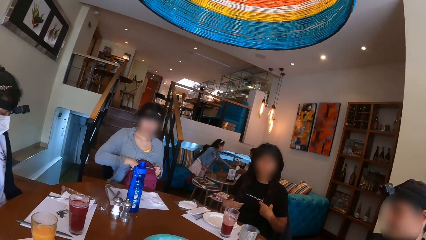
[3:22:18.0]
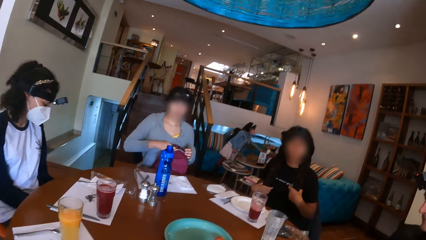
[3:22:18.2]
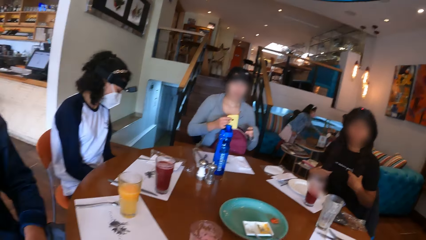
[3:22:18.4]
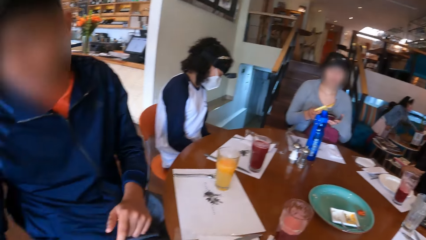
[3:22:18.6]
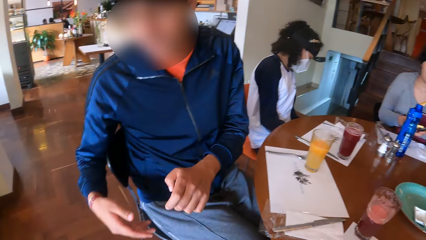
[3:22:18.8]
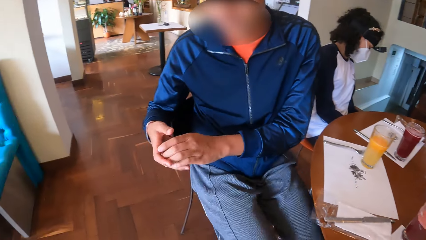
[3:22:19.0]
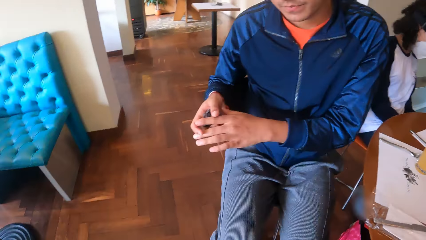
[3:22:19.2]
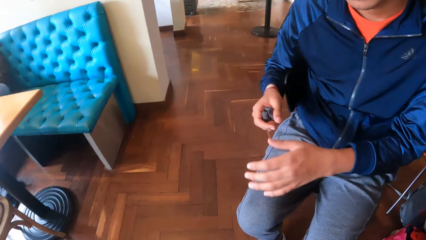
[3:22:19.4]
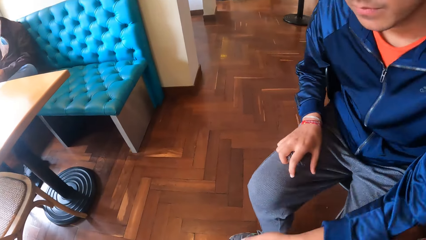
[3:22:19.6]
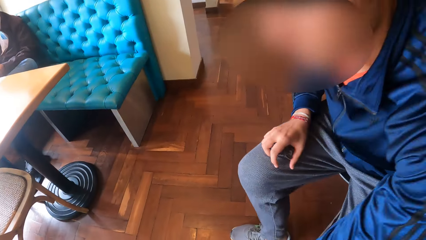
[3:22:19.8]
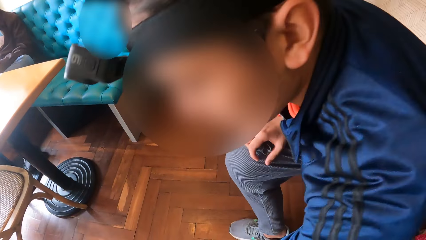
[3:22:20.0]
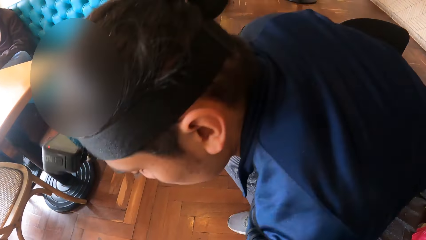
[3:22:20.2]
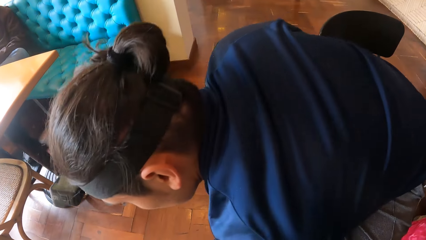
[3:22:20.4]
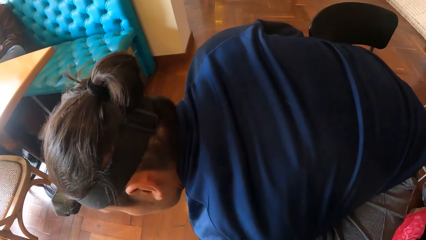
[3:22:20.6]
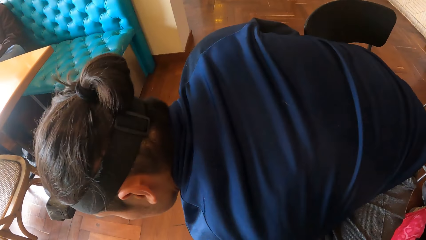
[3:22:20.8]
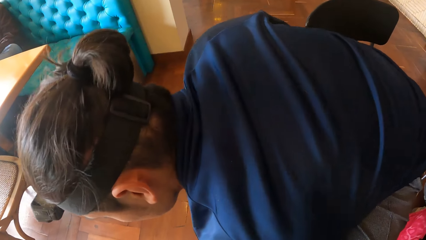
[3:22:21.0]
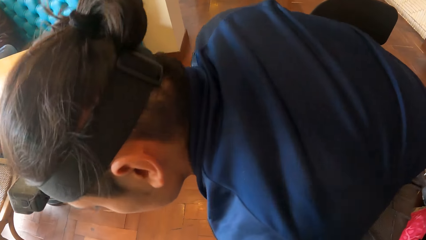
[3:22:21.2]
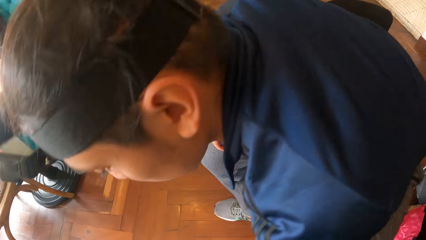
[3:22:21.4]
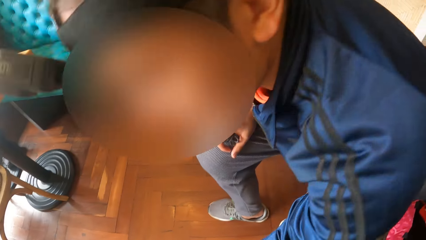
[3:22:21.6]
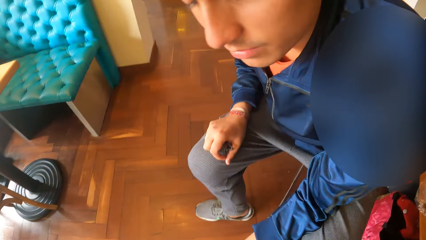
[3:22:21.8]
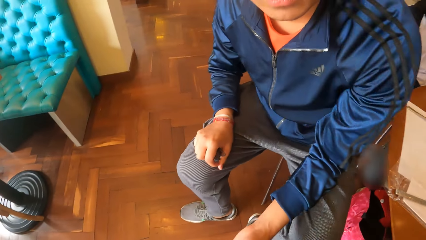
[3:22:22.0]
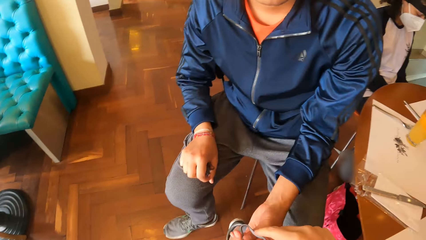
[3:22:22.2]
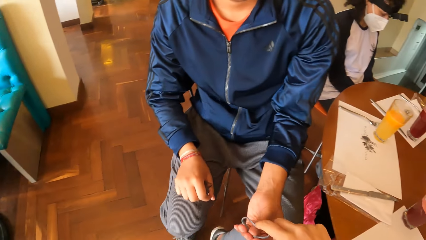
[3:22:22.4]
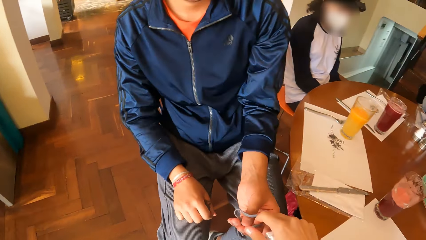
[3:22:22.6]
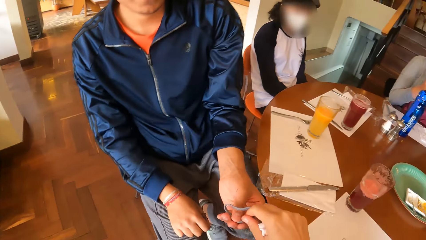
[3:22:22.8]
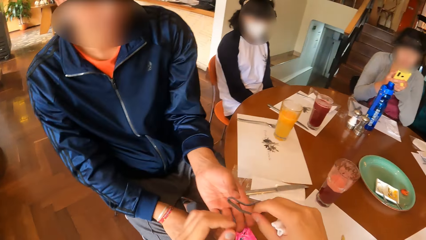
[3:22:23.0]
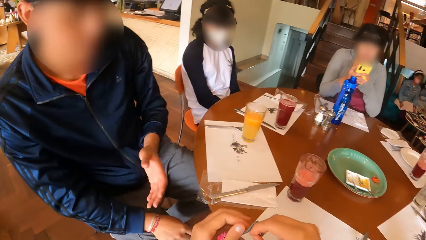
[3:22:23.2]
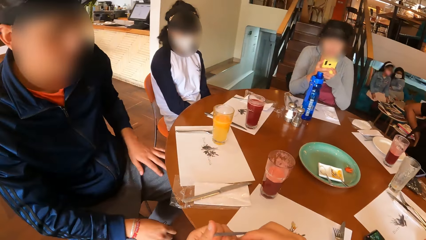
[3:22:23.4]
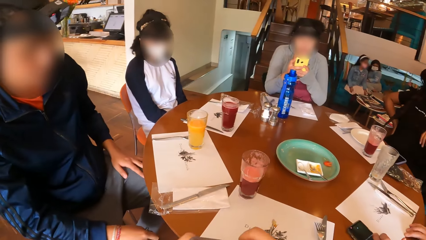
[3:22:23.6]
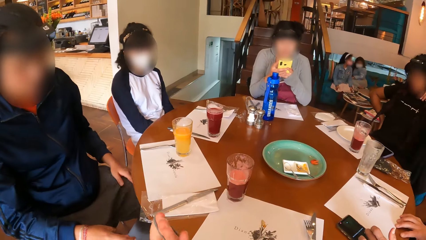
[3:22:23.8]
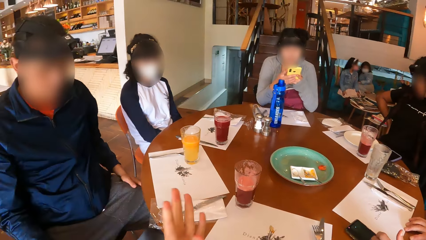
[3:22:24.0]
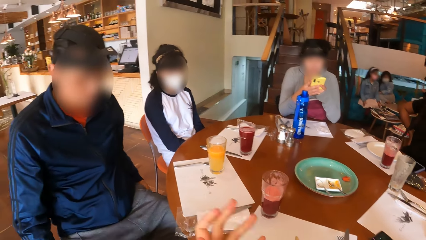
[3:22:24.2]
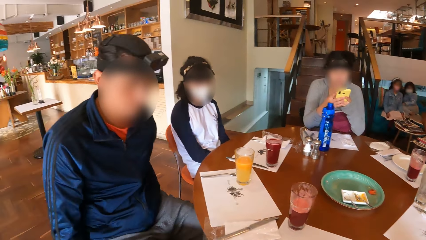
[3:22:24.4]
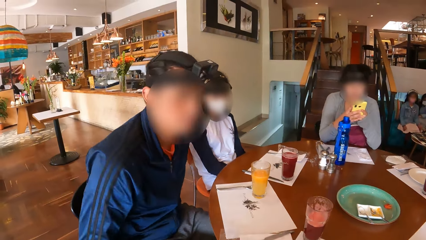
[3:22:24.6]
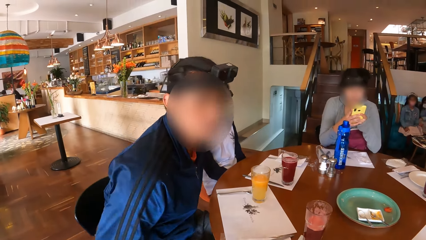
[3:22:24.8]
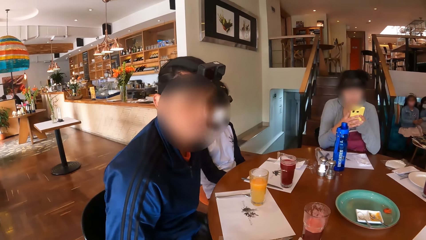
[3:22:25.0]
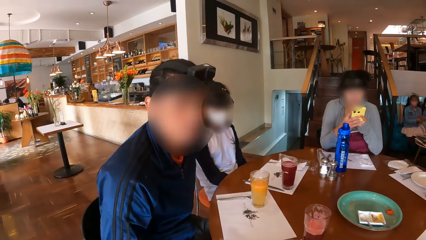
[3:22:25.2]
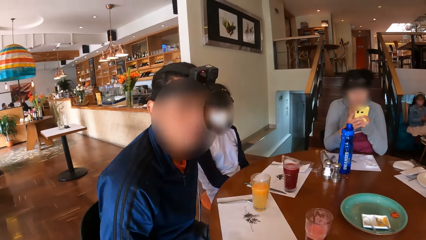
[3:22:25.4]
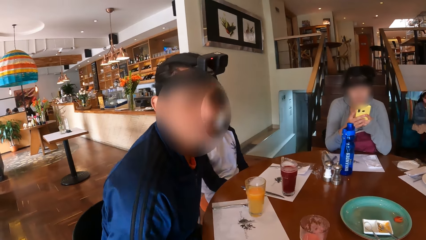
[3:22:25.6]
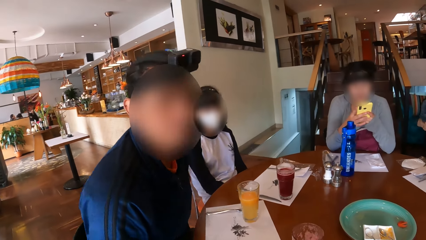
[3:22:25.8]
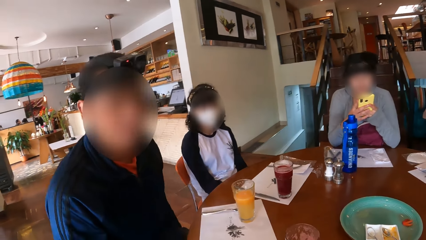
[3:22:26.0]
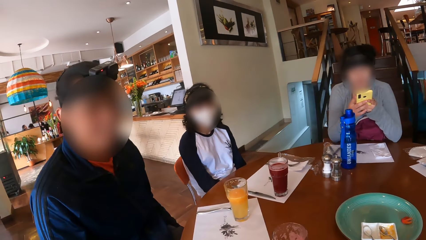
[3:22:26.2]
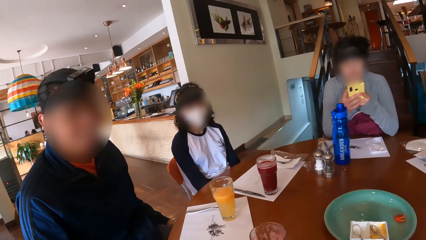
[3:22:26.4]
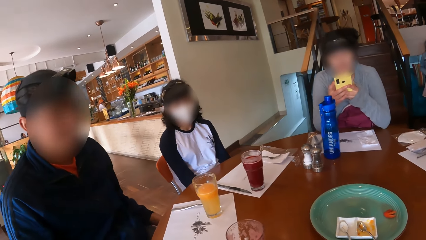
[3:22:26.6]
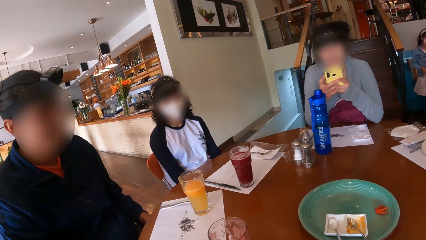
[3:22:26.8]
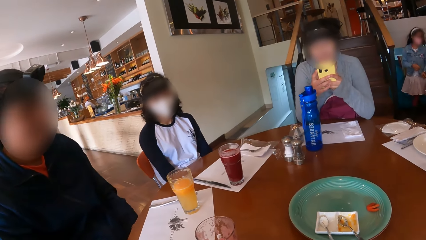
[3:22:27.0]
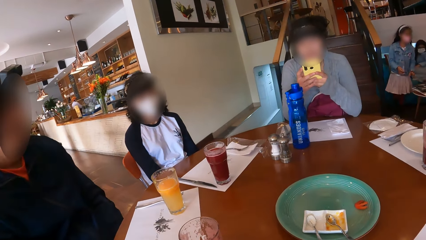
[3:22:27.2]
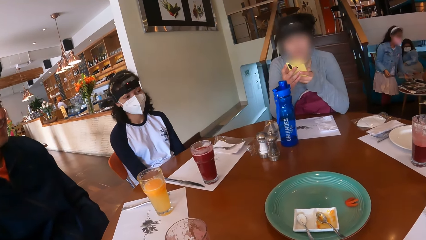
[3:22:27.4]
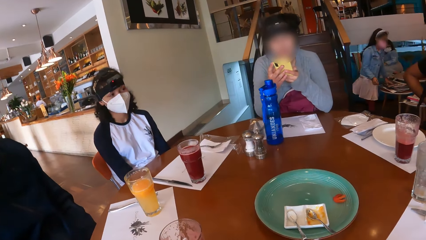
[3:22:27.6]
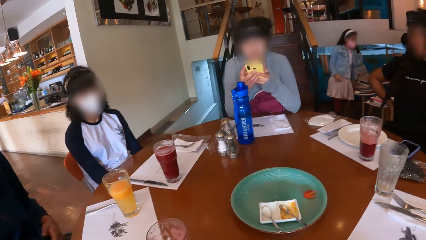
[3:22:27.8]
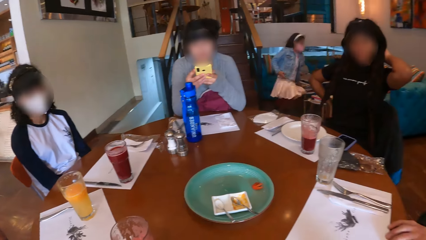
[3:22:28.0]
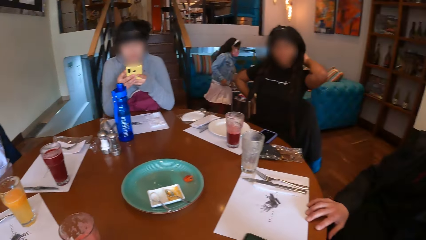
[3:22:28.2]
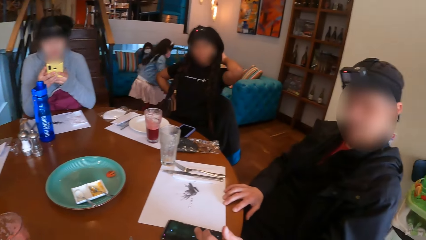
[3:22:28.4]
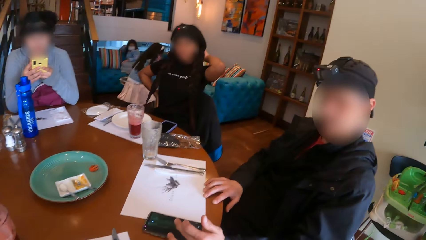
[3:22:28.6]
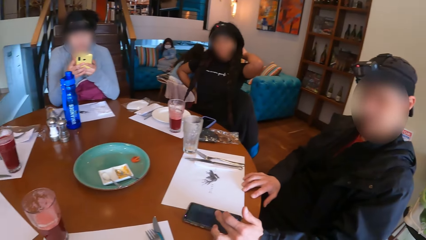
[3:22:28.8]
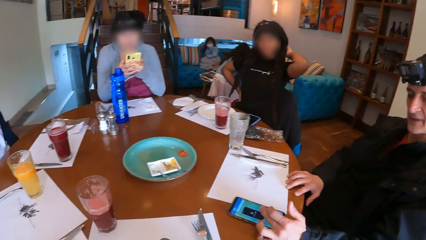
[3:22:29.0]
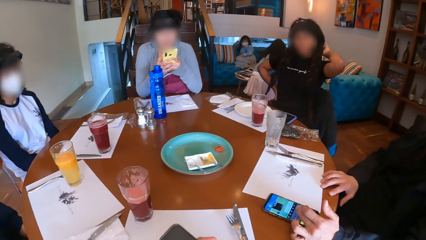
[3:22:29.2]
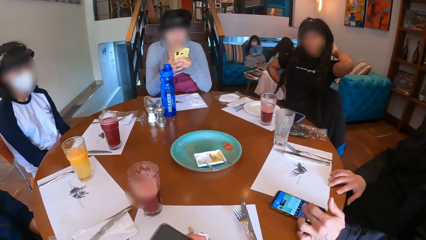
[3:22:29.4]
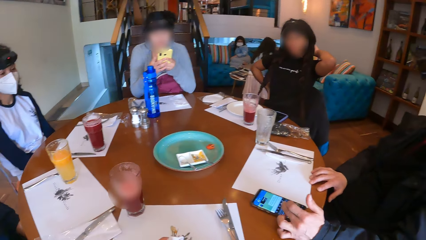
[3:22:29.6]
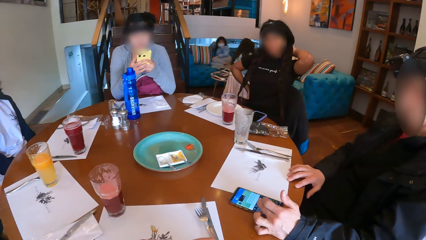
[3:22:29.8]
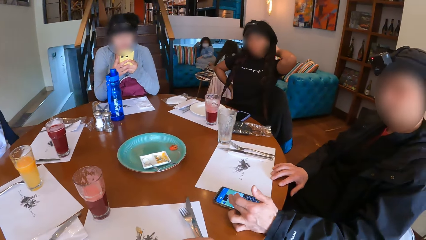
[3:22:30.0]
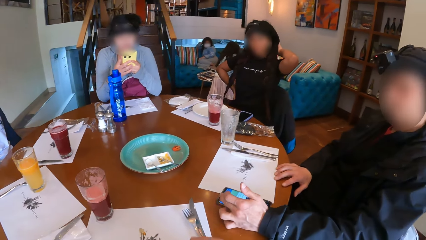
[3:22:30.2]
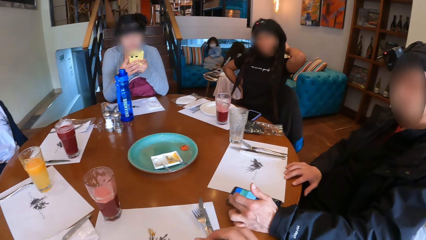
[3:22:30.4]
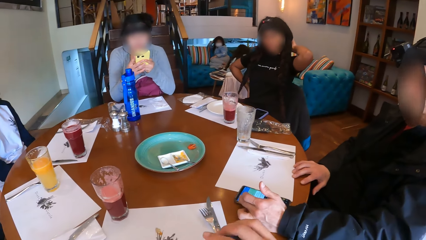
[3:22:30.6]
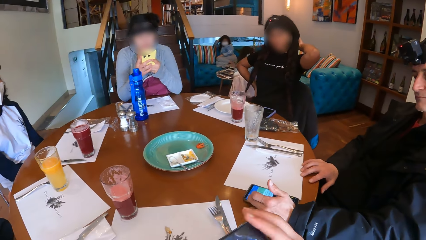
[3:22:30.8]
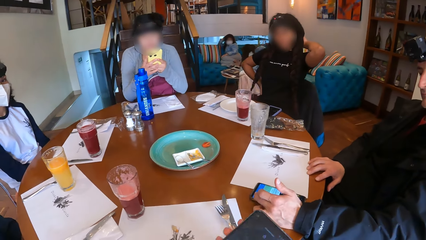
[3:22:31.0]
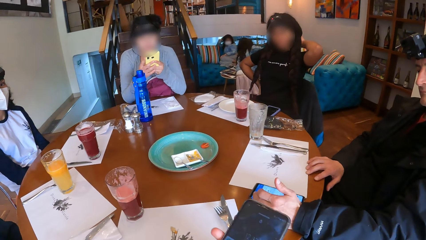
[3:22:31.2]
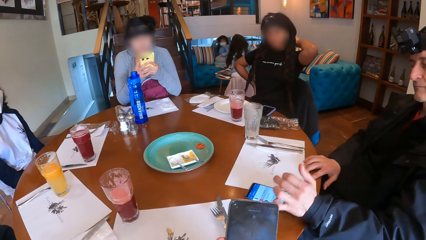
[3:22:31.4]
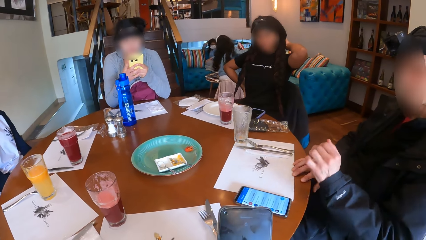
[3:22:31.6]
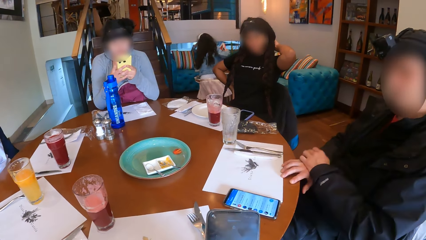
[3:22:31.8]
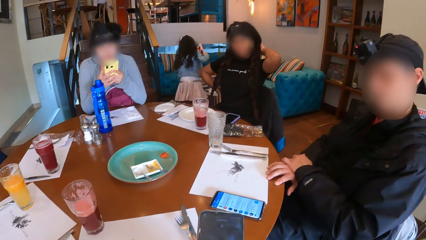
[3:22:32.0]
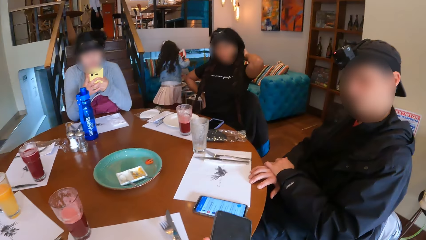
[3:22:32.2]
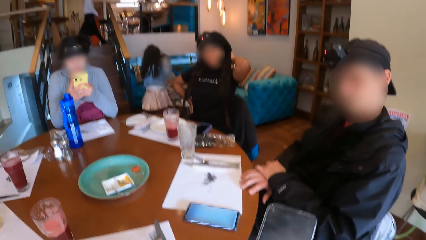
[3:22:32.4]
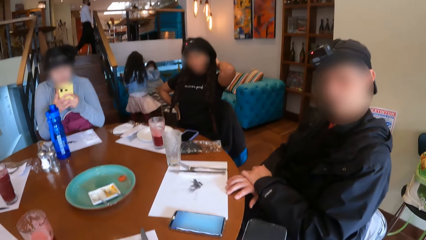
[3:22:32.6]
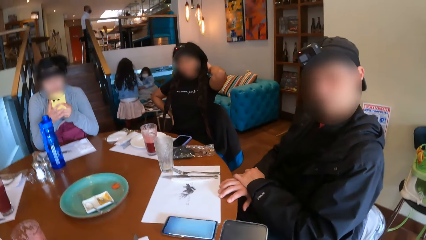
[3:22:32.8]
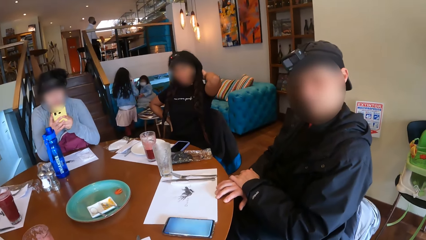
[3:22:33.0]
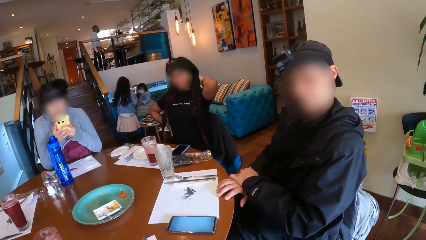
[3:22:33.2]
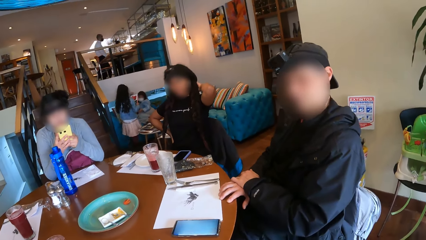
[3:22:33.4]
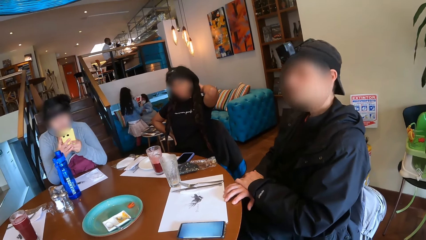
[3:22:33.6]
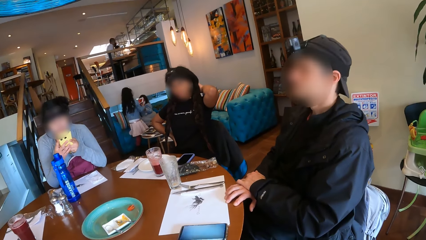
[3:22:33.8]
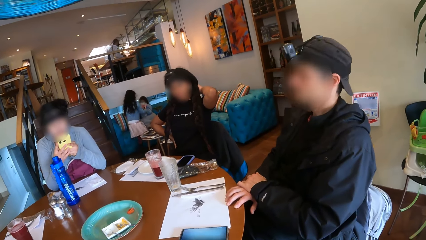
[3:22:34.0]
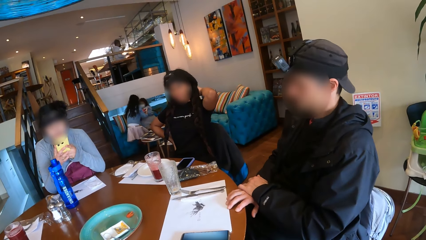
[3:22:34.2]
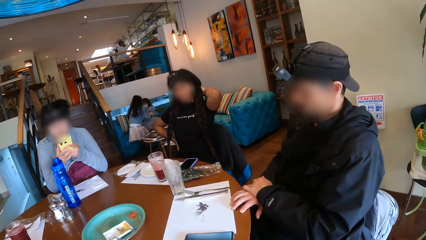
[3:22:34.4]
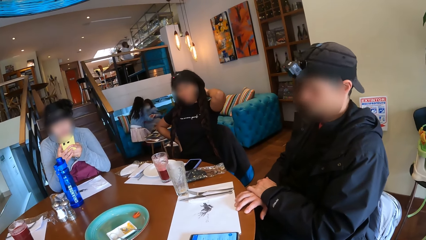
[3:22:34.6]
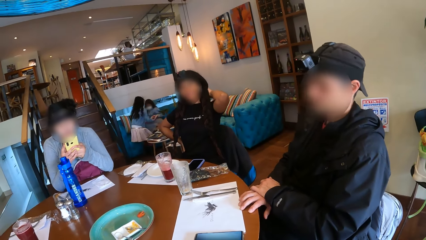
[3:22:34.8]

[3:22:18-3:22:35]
The woman picks up the phone from the bag on her lap with her right hand. The man passes a napkin from his left hand to his right hand and places his right hand on his lap. The camera wearer looks at the man. The man picks up a hair band from the floor with his left hand. The camera wearer takes the hair band from the man's left hand with her right hand. The woman places her hands on the table and operates the phone with her hands. The camera wearer holds the hair band in her right hand with her left hand. The man wipes his left hand on his lap. The camera wearer wears the hair band in her right hand on her left hand. Another man presses a phone on the table with his left hand. The camera wearer holds the phone in her left hand on the table. She passes the phone from her left hand to her right hand. She scrolls the phone.
